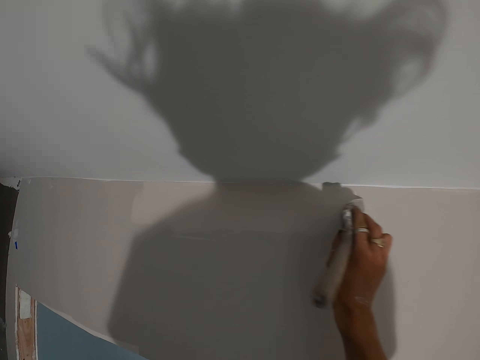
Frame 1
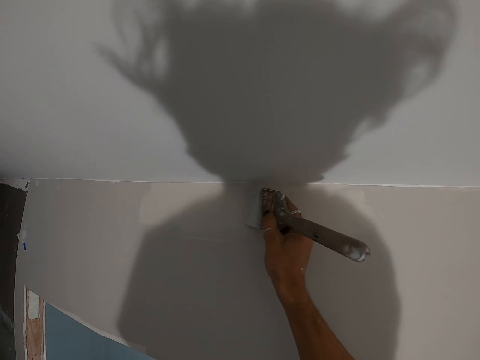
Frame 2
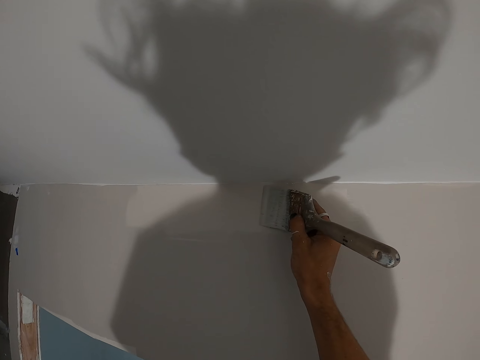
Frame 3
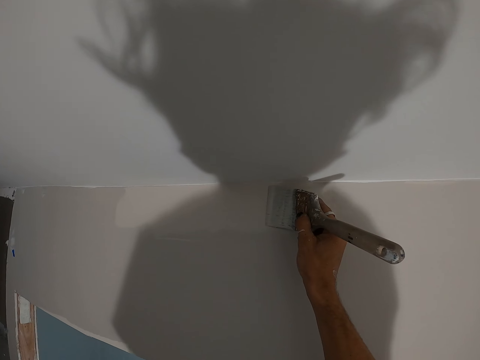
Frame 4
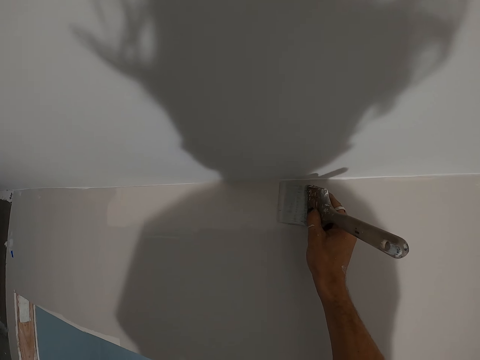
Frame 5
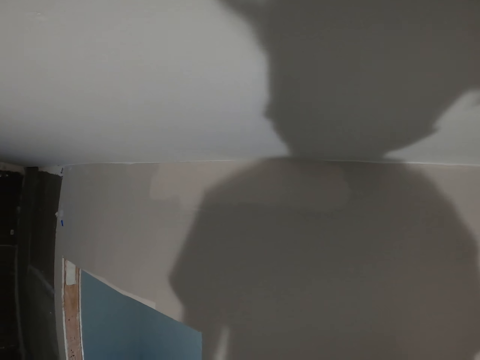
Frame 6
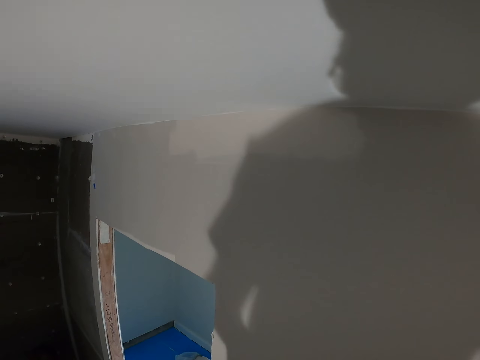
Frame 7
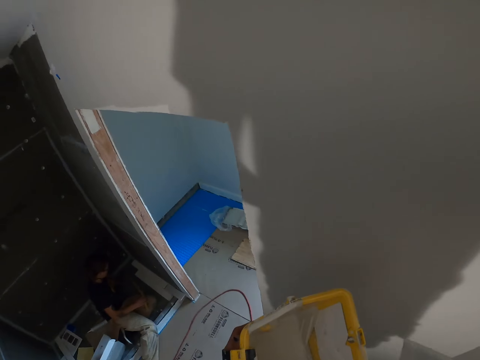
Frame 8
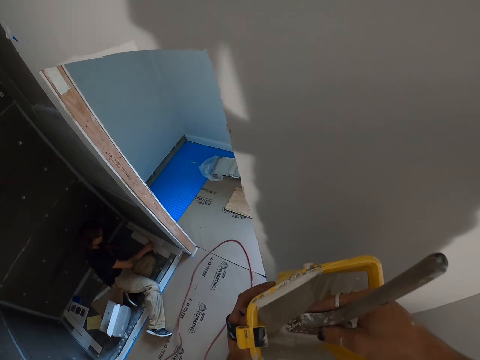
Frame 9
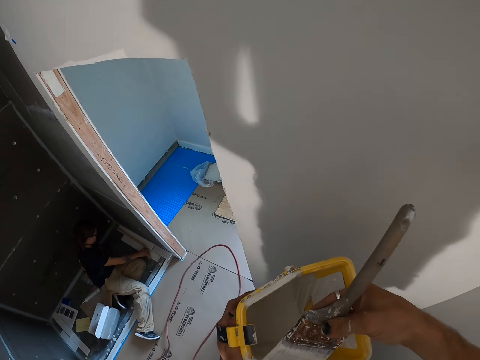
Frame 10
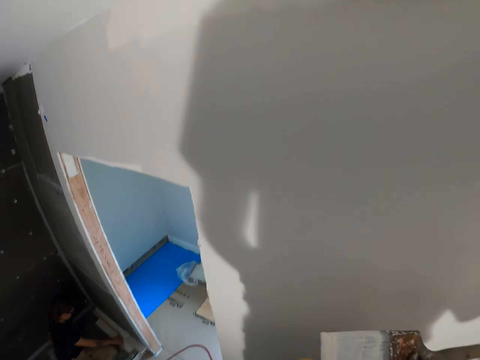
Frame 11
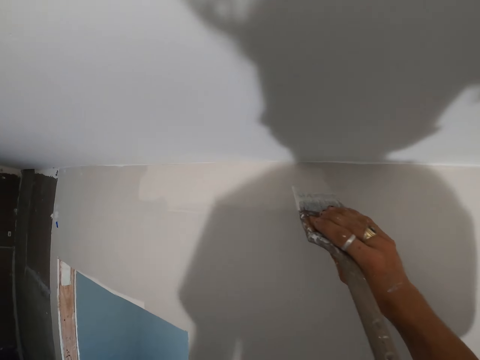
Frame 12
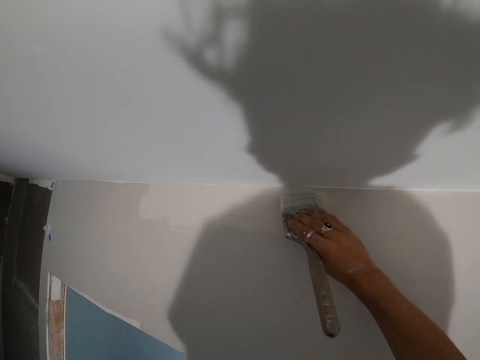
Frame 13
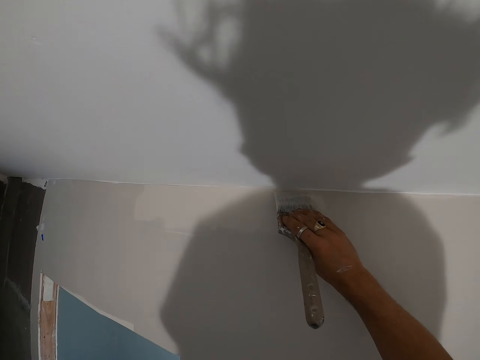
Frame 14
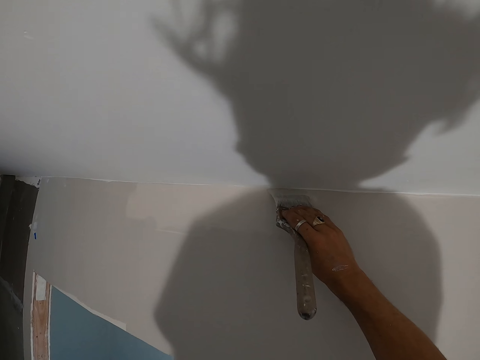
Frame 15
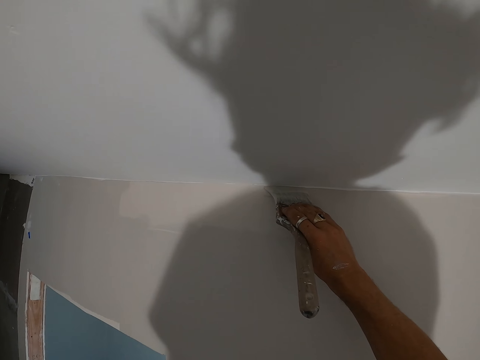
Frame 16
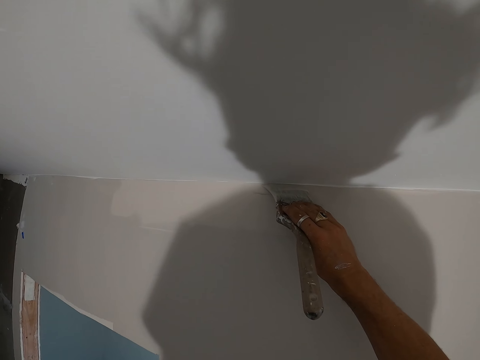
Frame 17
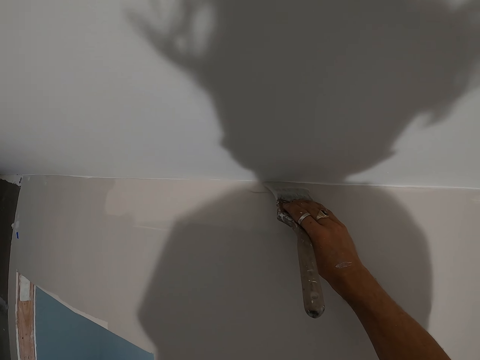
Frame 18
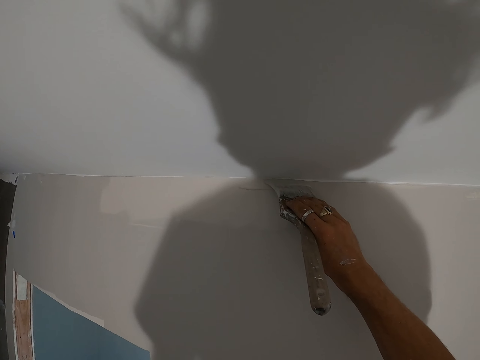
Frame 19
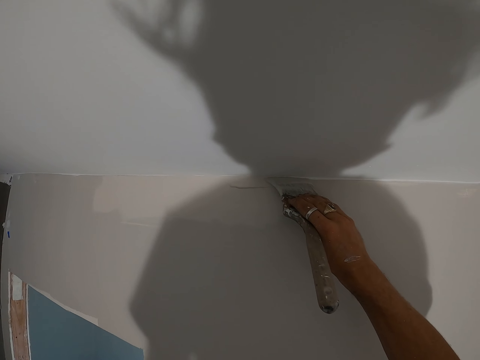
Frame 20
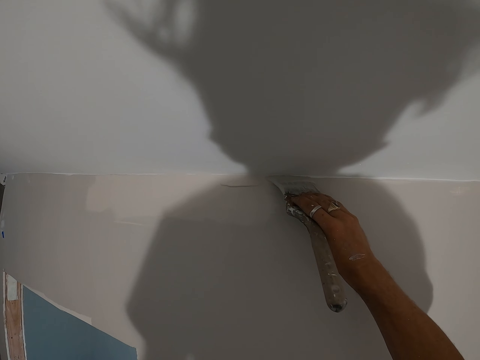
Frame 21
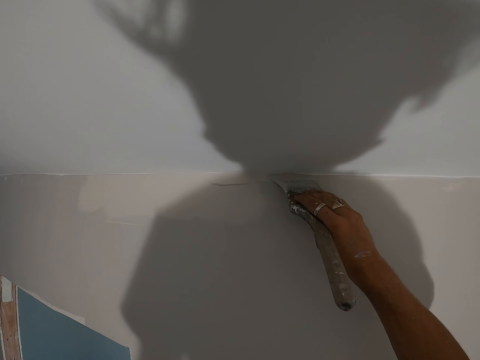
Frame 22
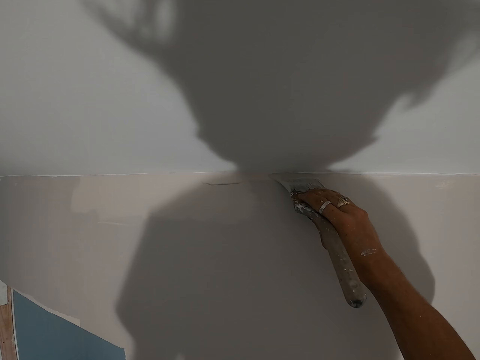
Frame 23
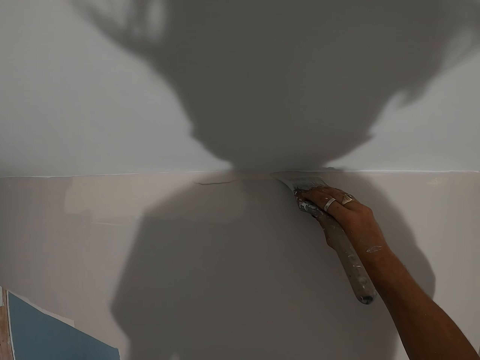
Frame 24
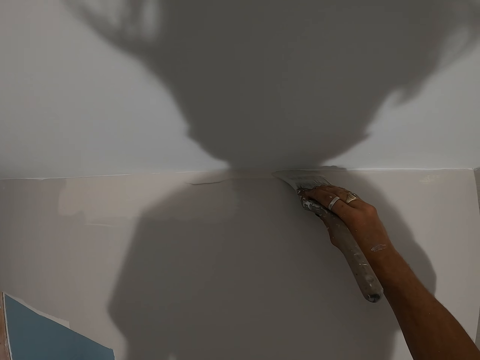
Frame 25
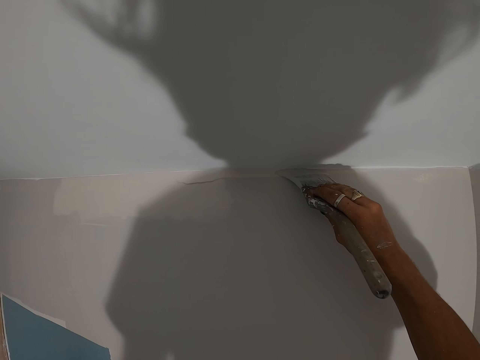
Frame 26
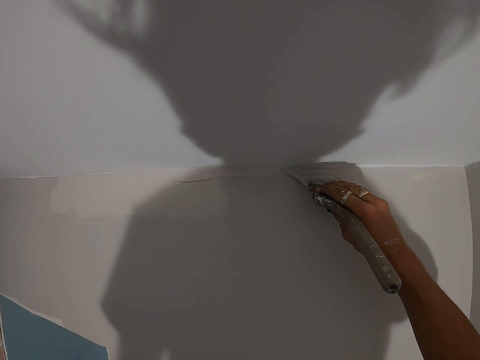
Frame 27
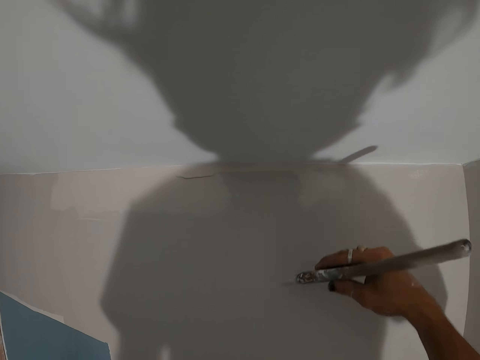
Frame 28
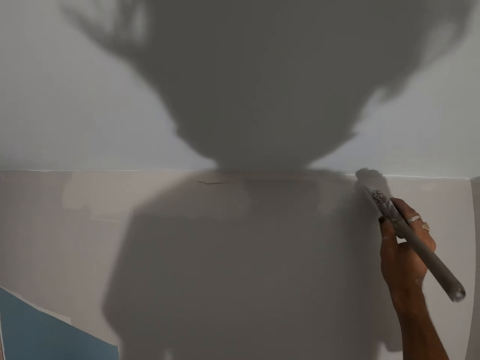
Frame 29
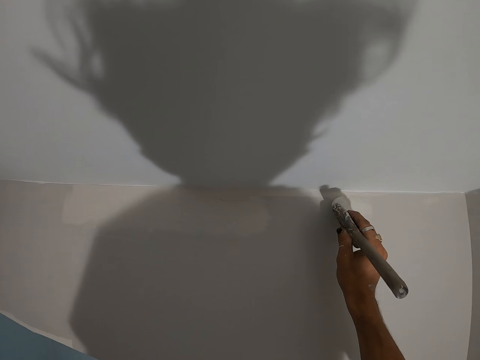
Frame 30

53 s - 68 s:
The camera wearer dips the paint brush in the paint bucket. They paint the wall with the paint brush.

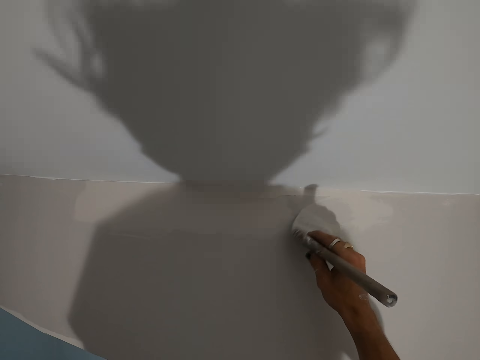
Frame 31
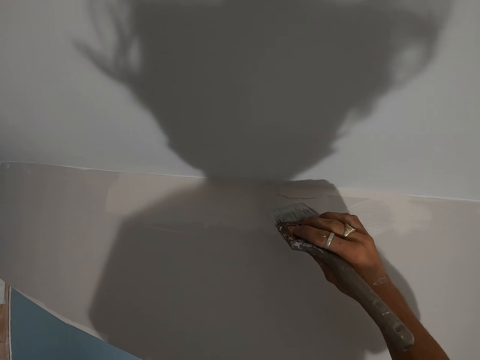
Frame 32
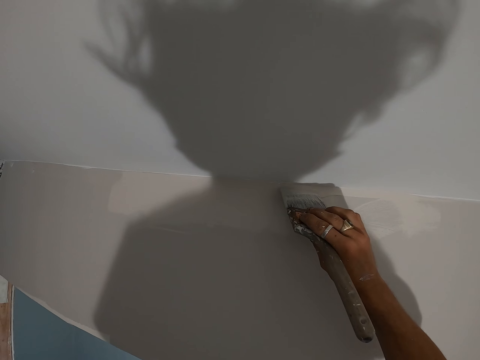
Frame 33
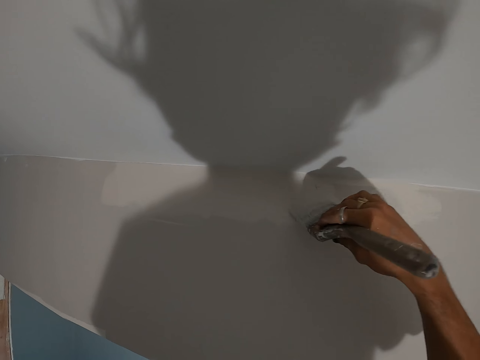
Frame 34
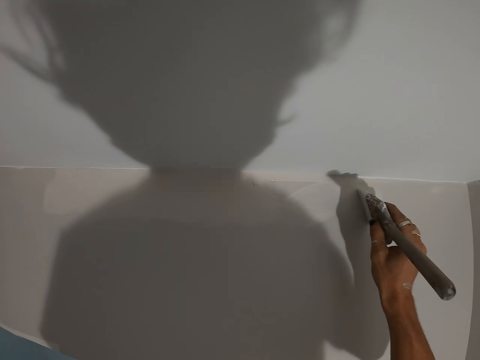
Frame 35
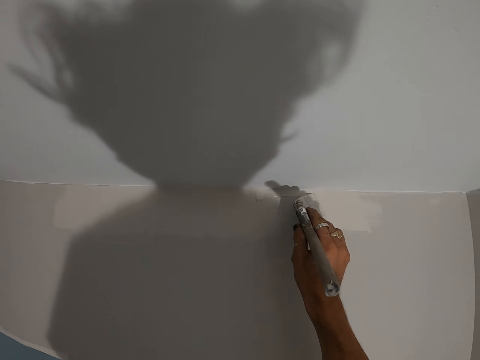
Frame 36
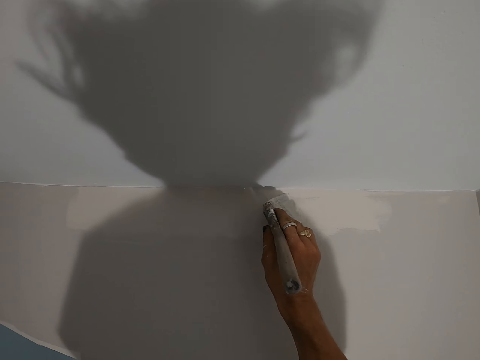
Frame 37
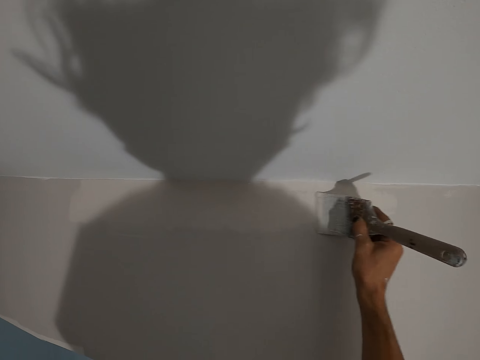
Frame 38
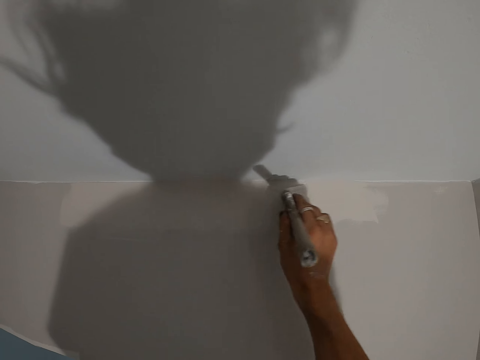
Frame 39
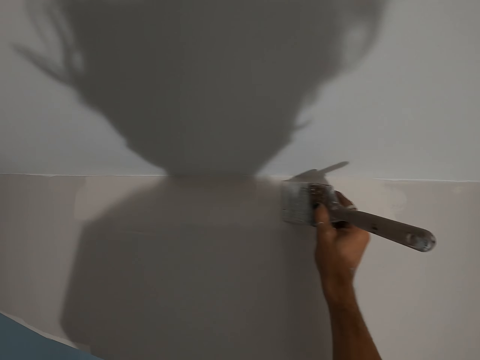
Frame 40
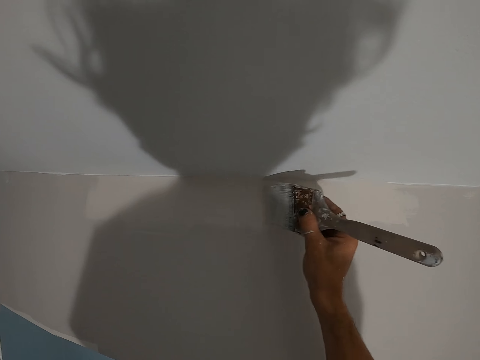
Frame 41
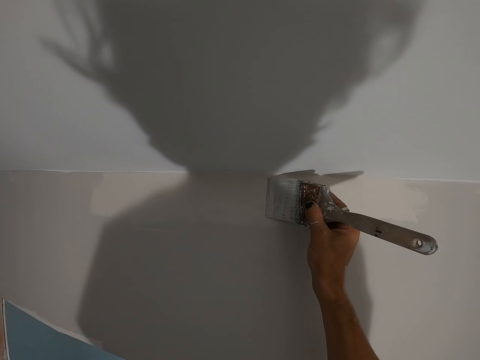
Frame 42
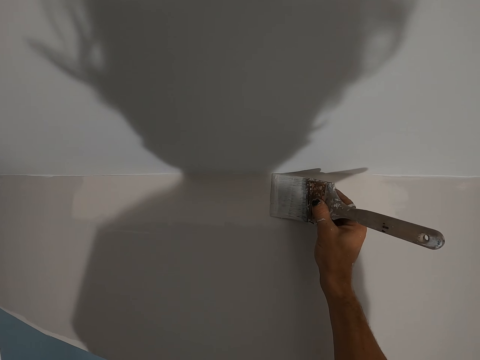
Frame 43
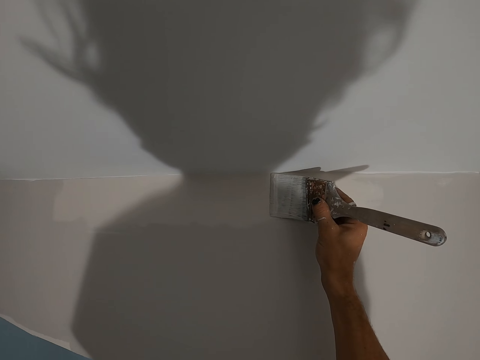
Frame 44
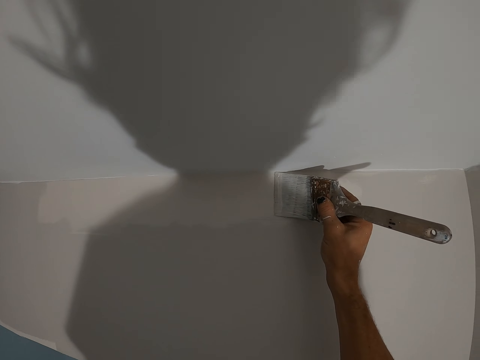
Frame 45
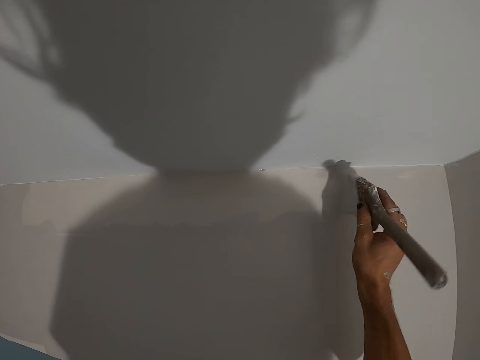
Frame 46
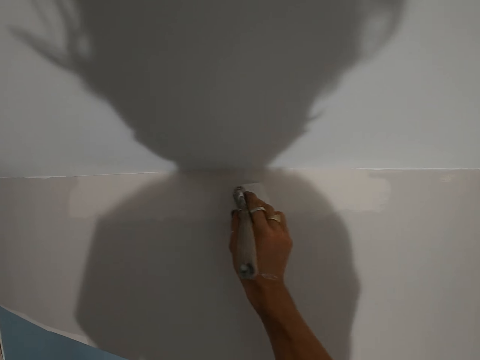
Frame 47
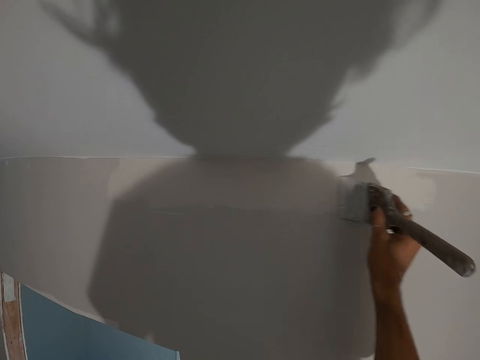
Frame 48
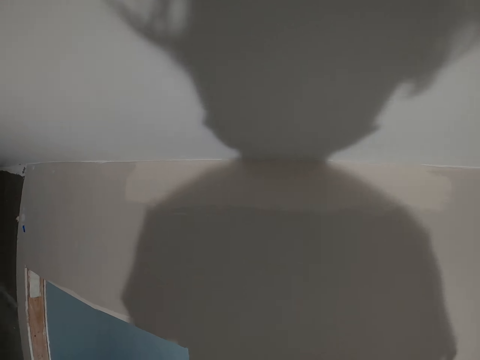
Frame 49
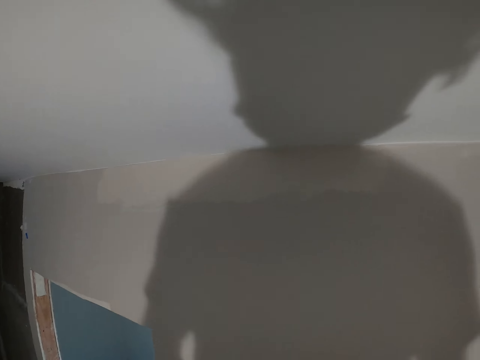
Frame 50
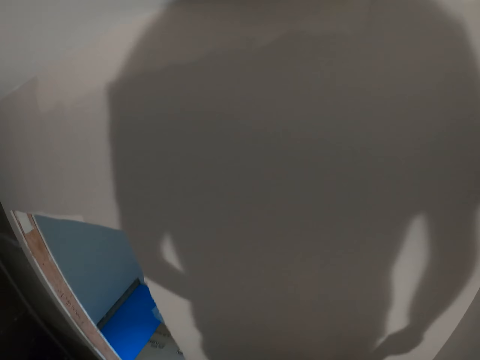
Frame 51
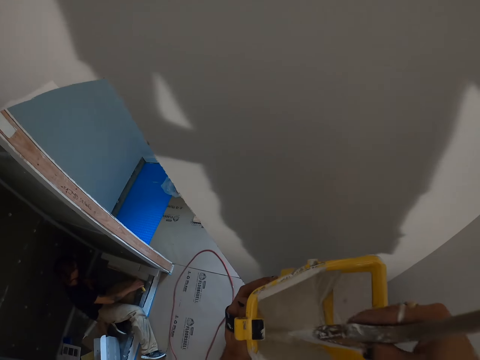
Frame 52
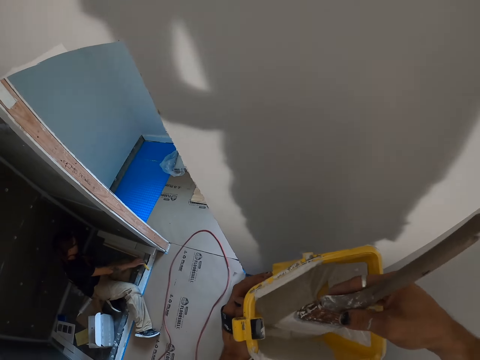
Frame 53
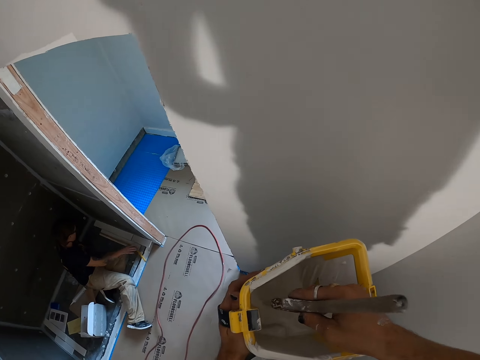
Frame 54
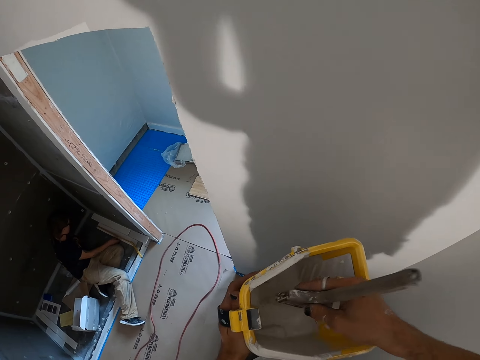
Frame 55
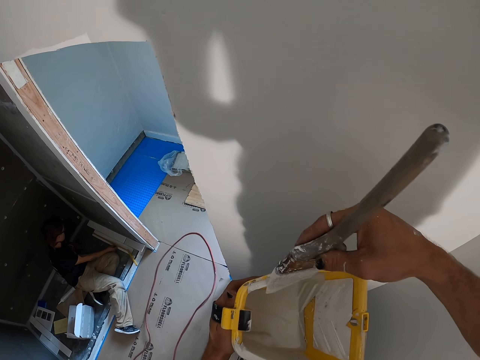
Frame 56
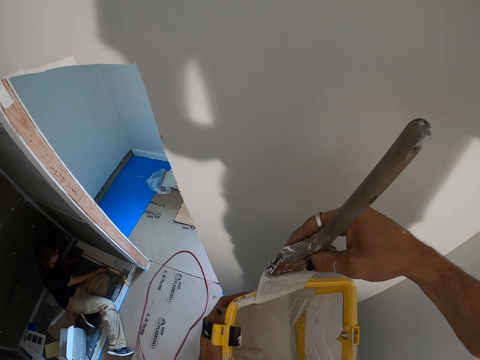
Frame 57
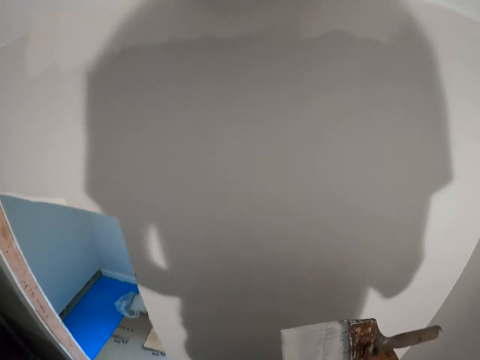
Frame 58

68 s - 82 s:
The camera wearer dips the paint brush in the paint bucket. They wipe the excess paint on the paint bucket.
